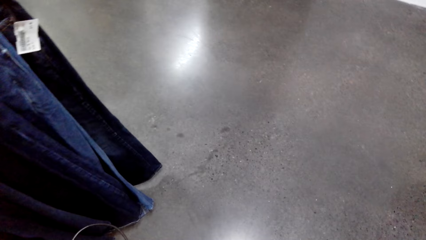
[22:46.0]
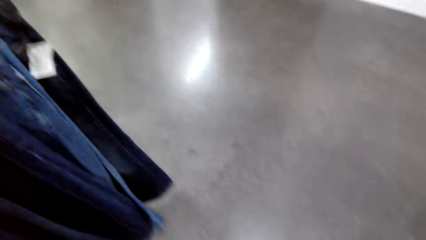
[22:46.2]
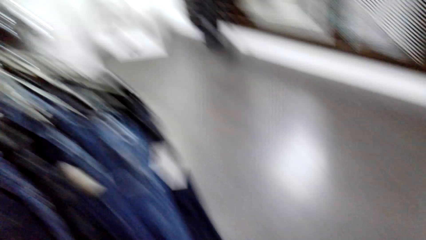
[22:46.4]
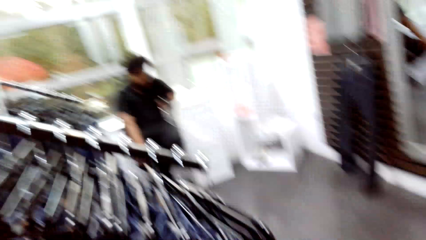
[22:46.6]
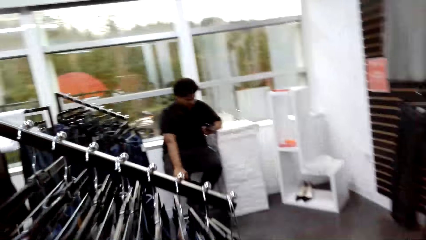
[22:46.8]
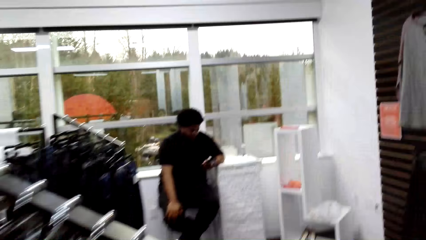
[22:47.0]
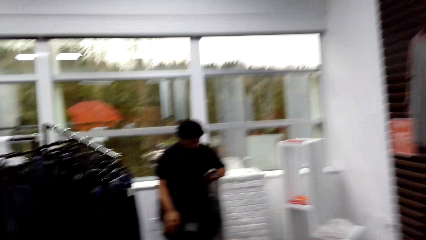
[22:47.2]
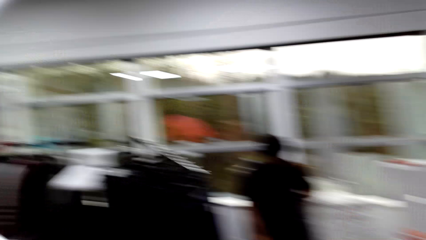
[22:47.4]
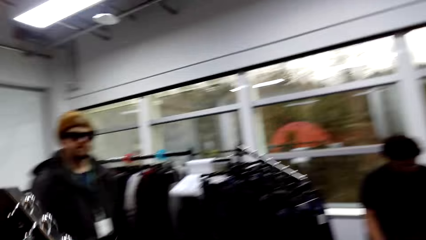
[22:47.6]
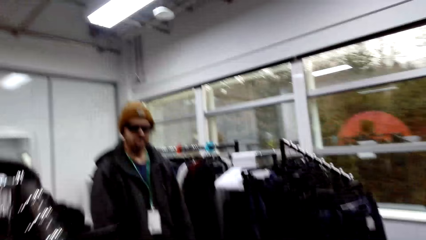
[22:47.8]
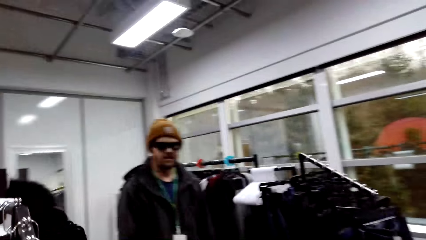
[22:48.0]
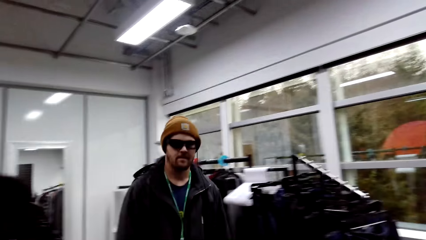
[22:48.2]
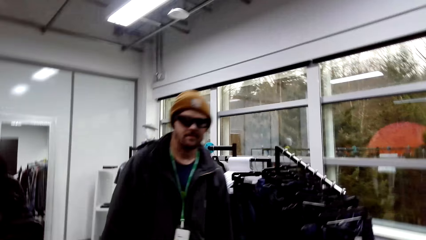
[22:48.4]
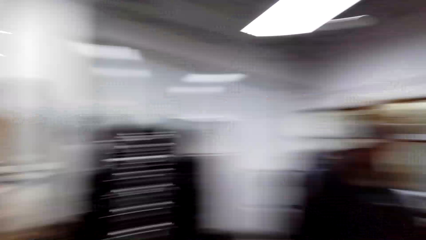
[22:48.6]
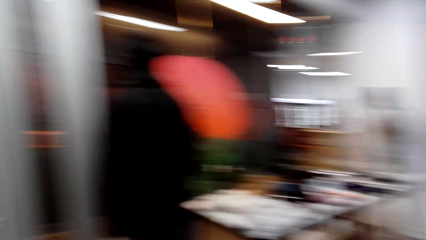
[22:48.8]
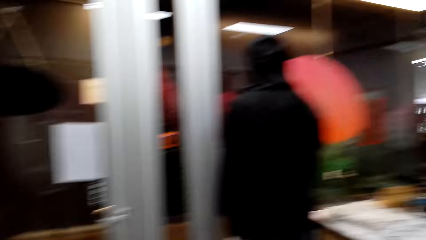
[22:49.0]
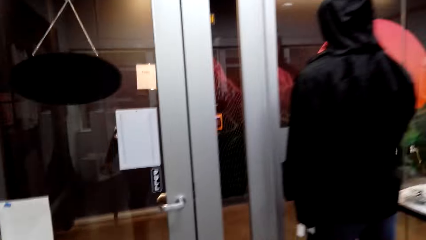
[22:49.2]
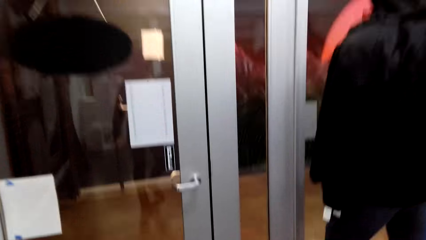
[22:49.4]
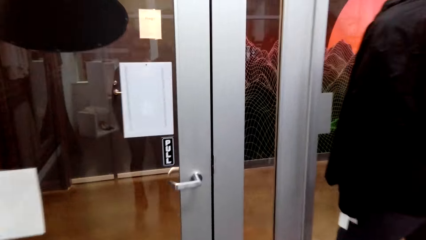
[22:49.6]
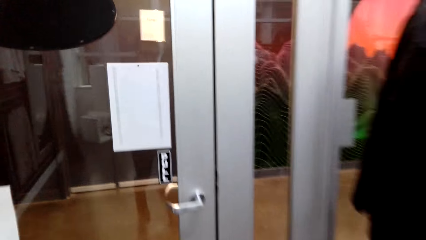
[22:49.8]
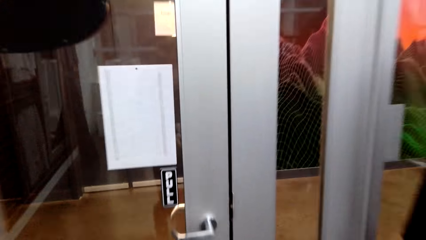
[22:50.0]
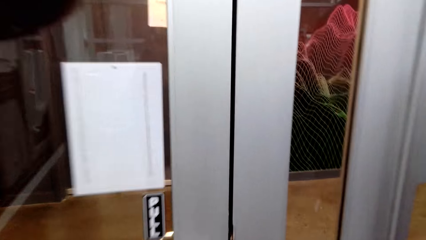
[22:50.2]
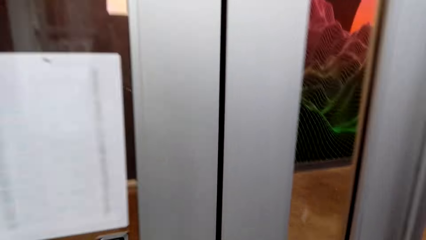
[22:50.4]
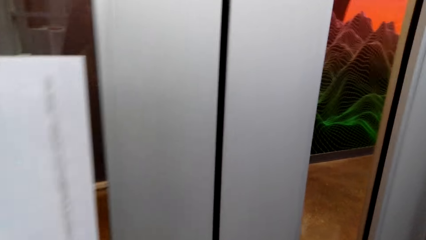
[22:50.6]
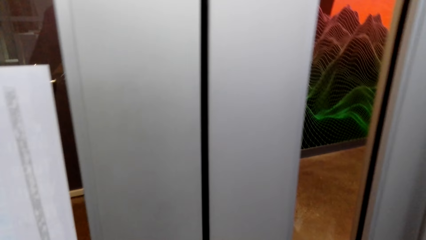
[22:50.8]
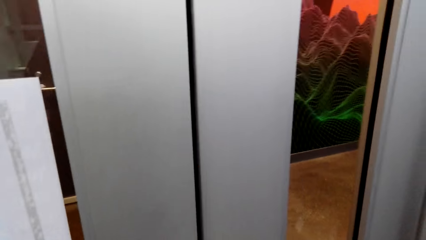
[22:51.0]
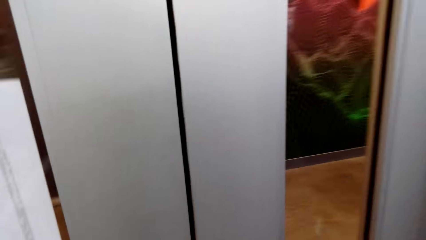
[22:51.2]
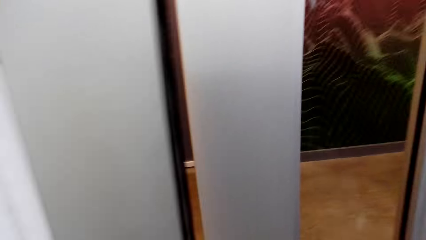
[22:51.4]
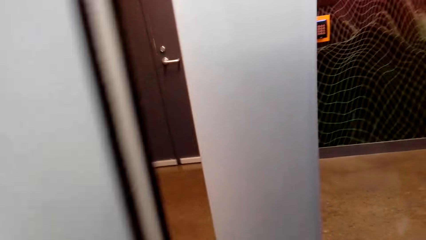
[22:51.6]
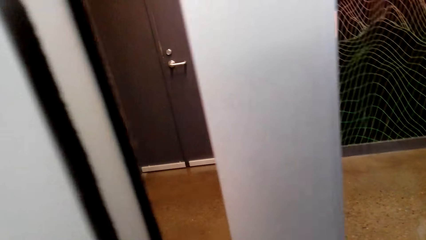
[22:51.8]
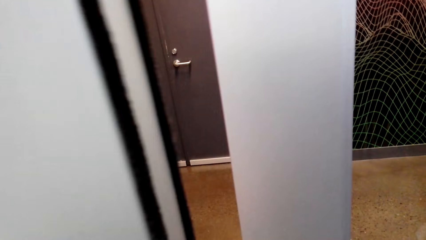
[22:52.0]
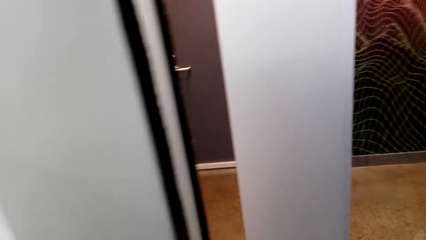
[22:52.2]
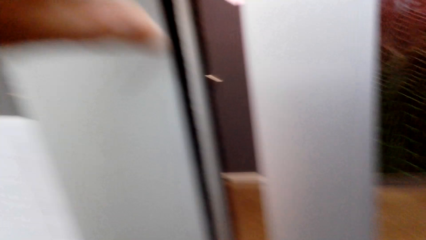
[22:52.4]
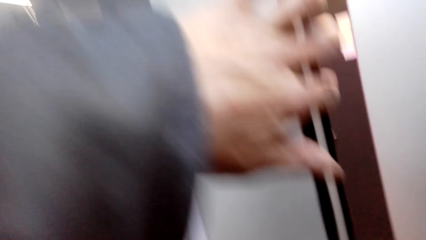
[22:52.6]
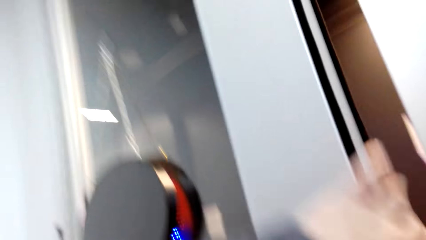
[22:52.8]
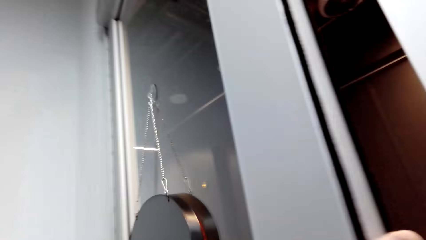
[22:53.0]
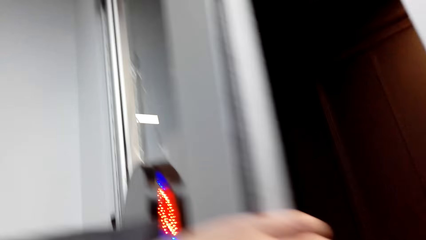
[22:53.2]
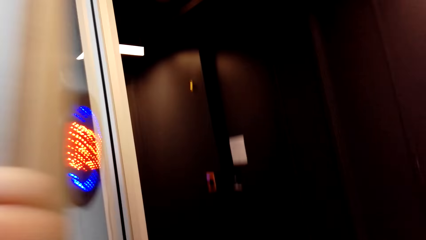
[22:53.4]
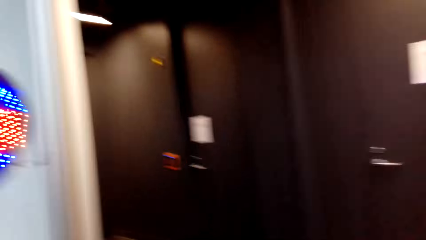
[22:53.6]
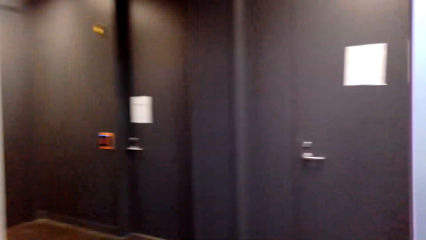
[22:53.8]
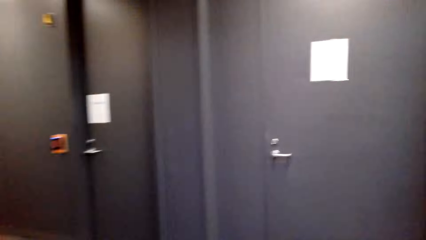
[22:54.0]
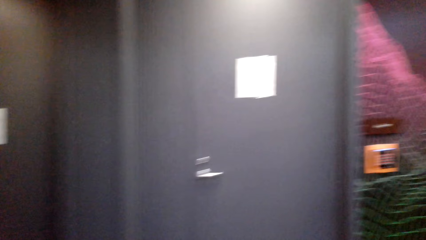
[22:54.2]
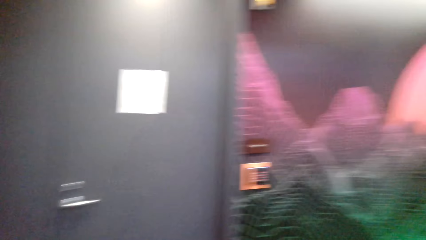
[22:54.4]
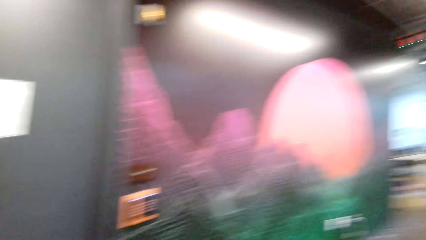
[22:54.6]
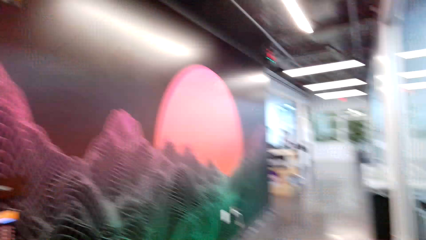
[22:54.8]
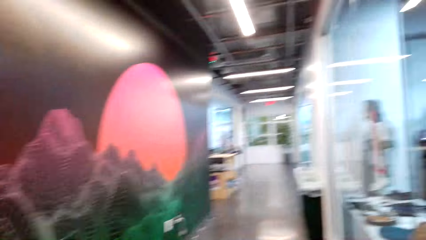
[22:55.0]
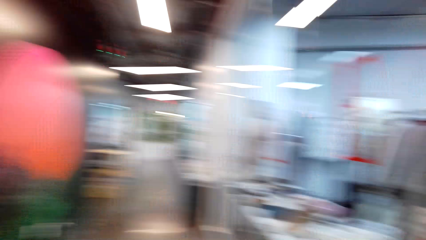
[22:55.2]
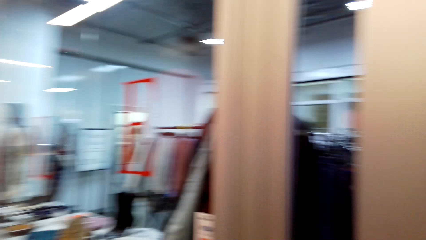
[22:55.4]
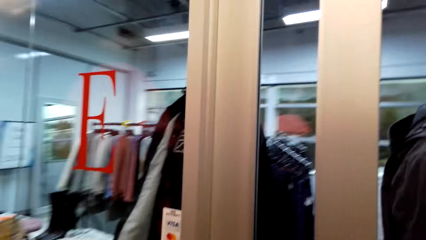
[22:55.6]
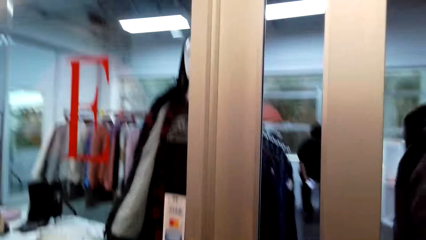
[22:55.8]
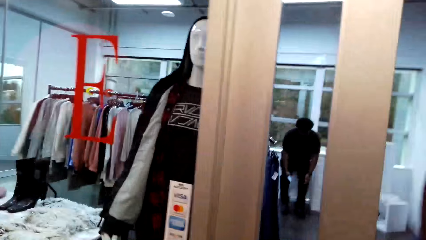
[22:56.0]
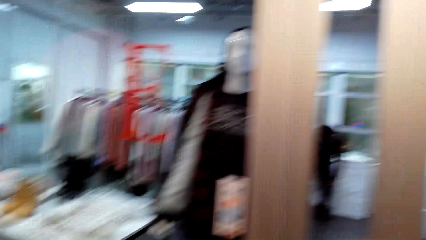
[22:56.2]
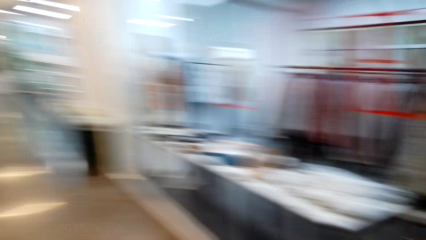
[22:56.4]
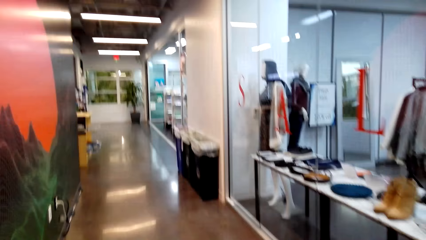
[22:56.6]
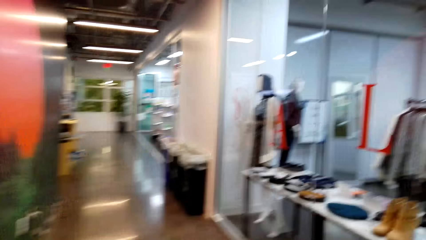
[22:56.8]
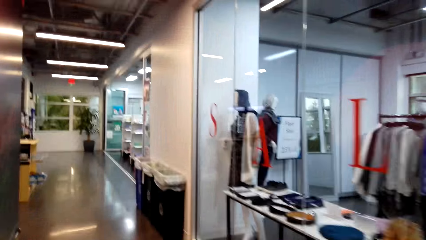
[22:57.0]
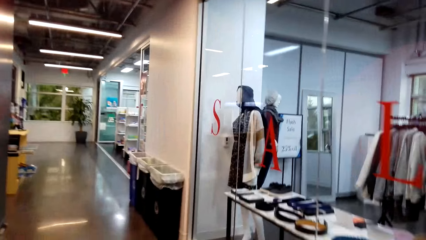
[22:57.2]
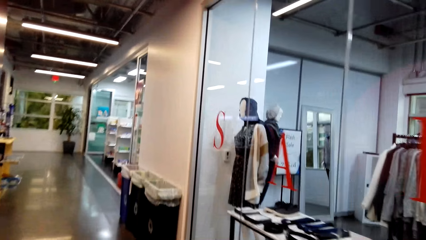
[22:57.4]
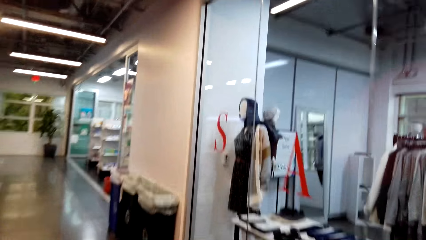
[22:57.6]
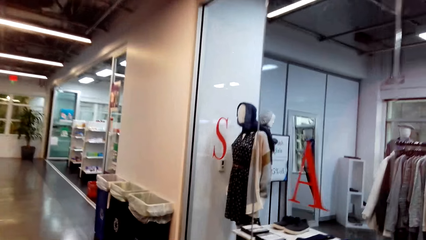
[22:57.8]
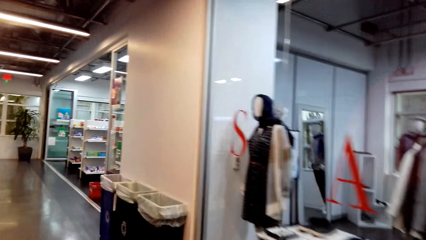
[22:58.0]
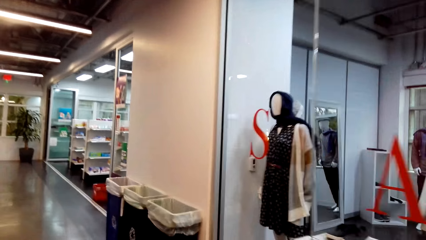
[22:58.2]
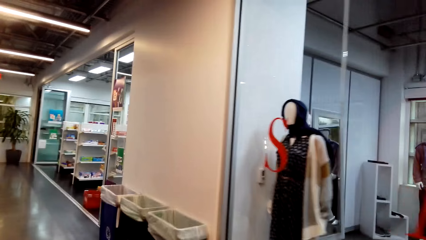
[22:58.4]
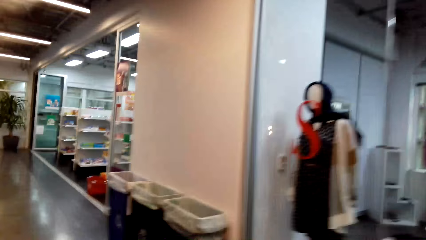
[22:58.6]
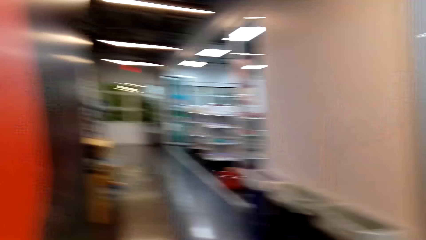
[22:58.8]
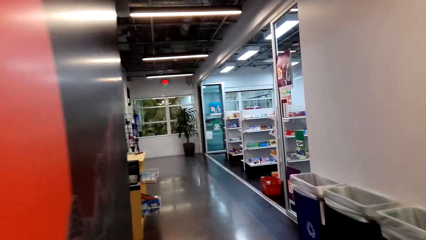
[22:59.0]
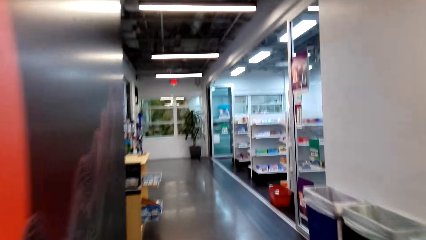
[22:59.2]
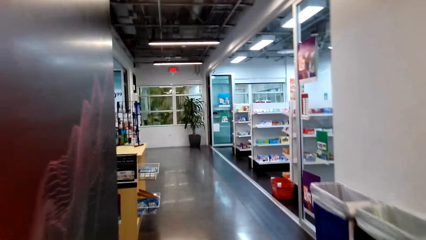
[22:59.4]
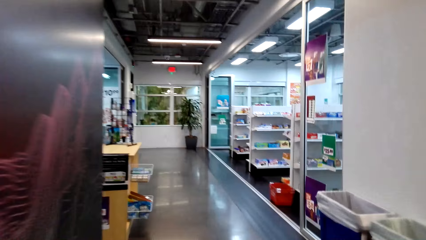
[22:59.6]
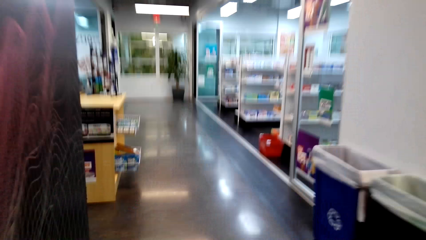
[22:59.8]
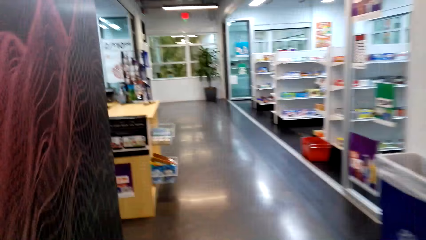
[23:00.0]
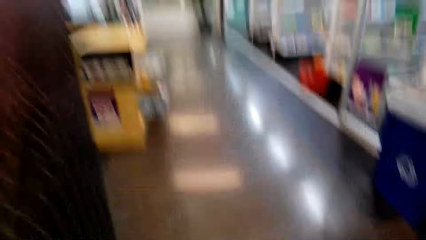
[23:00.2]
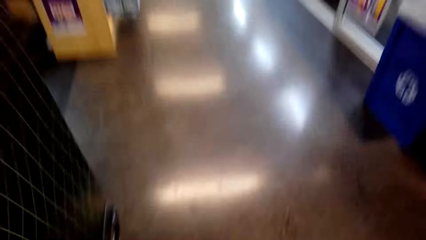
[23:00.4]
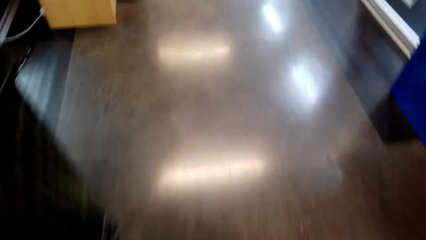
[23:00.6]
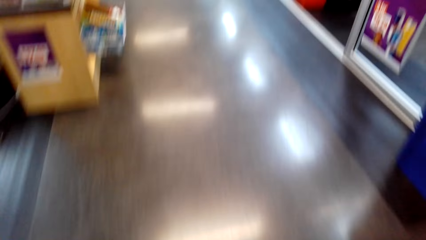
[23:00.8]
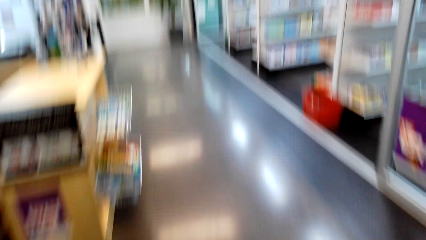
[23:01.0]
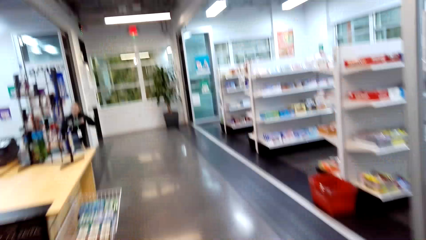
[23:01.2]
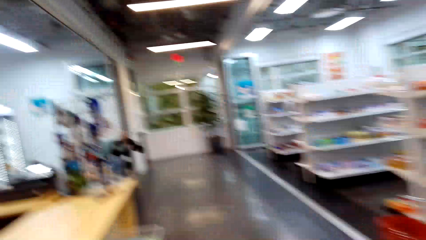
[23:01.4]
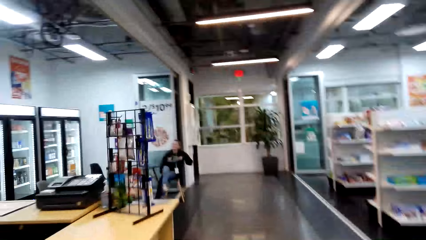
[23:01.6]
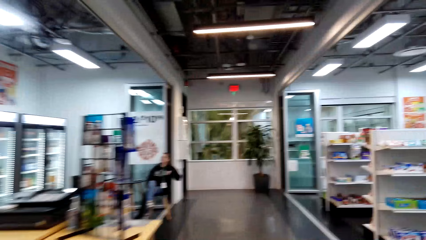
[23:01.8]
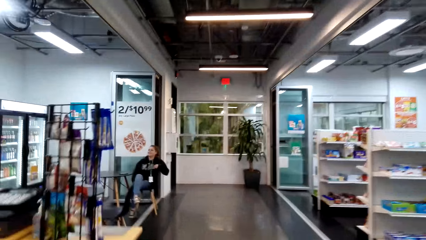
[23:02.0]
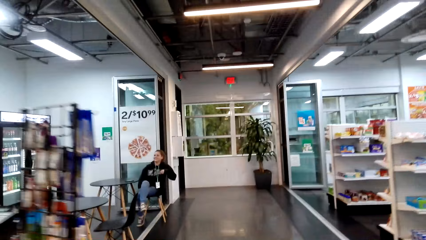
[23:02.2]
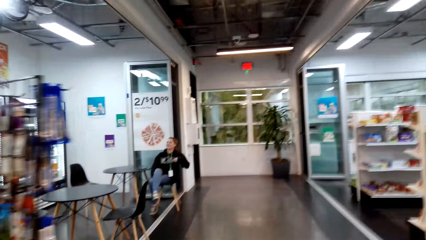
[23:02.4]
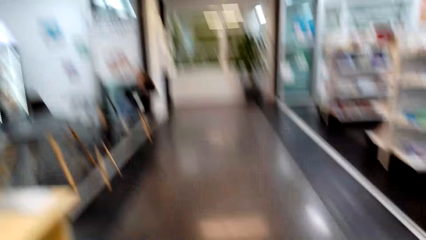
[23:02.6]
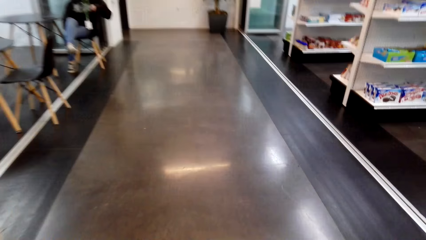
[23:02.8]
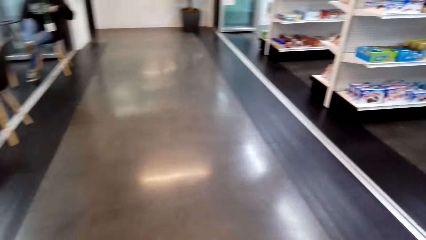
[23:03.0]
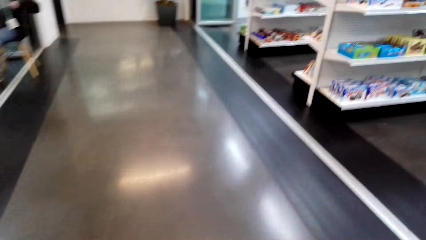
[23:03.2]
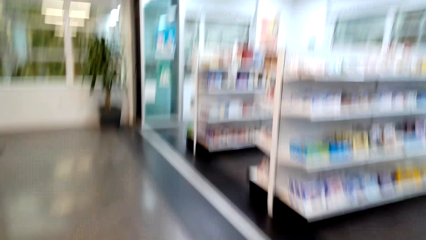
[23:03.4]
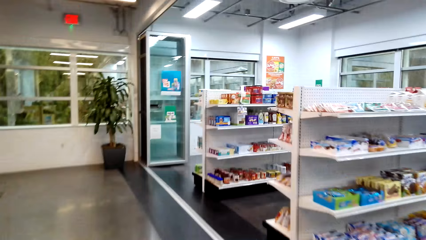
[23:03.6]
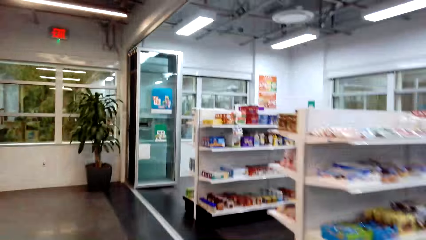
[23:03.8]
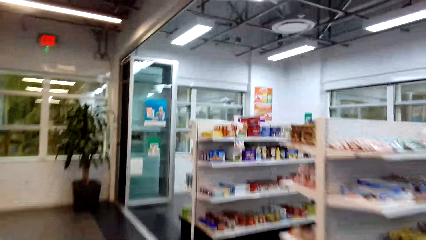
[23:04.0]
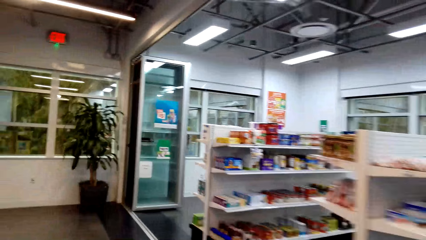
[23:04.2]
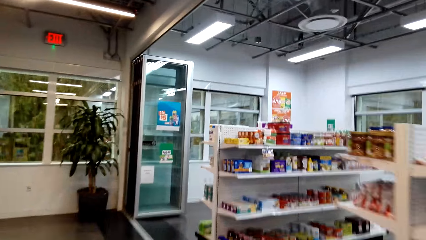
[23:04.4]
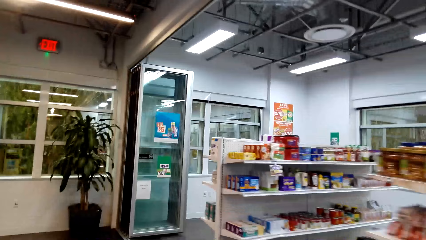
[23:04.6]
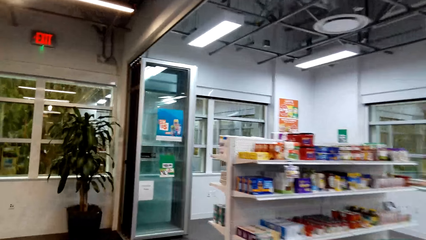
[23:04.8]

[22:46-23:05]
The camera wearer speaks. They open the clothes store door. They speak. They walk out of the clothes store. They walk around. They speak. They walk in the corridor. They walk into a supermarket.
